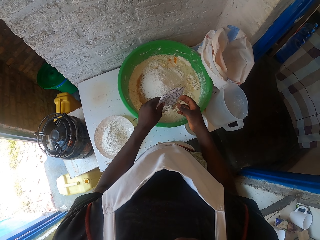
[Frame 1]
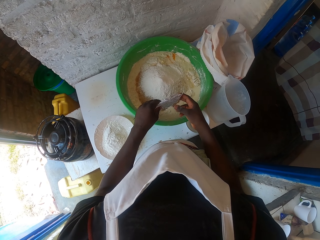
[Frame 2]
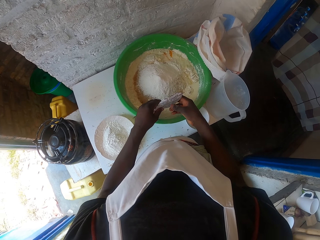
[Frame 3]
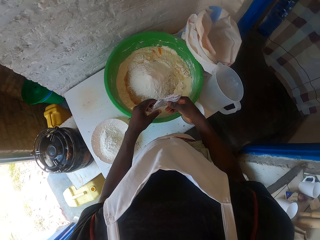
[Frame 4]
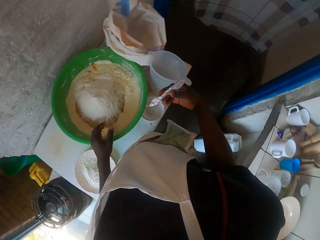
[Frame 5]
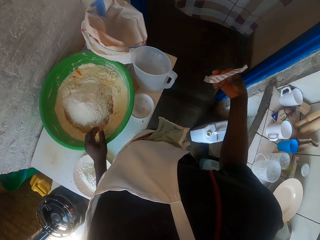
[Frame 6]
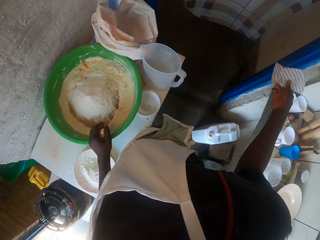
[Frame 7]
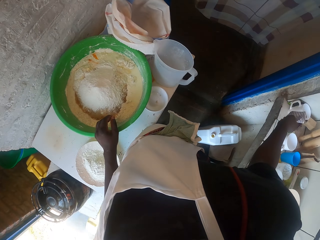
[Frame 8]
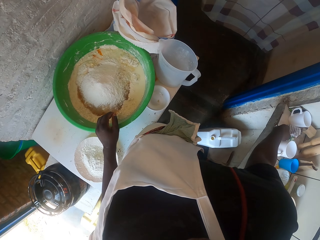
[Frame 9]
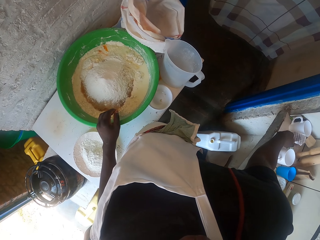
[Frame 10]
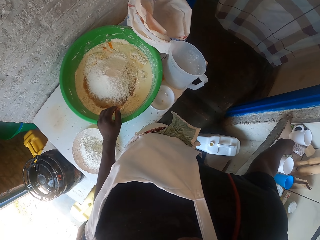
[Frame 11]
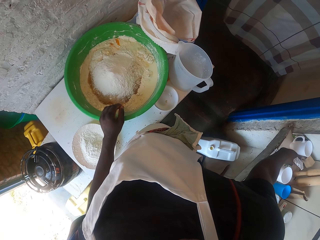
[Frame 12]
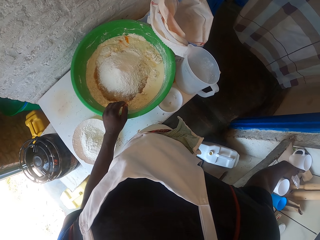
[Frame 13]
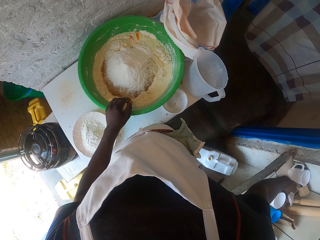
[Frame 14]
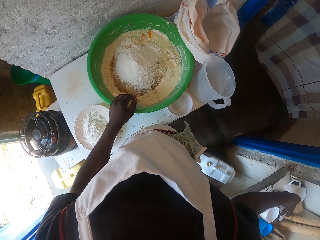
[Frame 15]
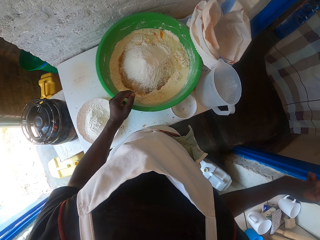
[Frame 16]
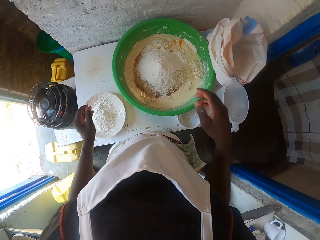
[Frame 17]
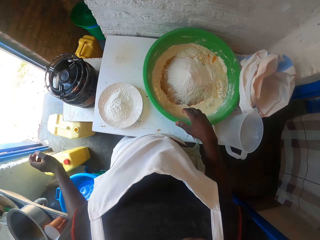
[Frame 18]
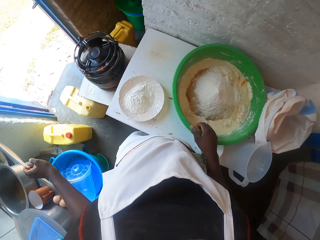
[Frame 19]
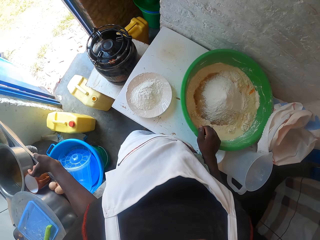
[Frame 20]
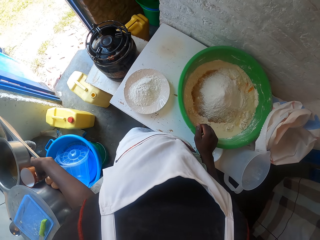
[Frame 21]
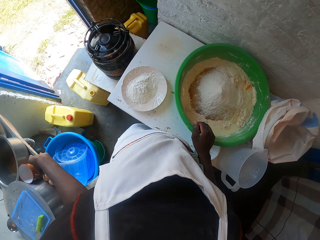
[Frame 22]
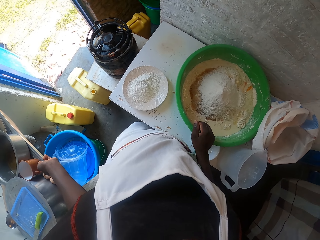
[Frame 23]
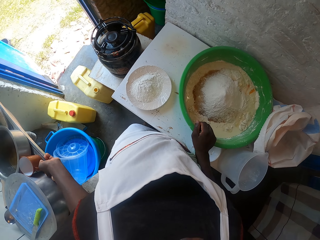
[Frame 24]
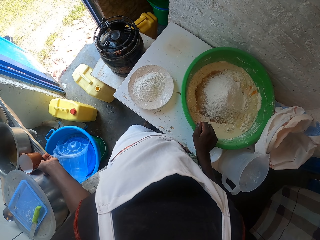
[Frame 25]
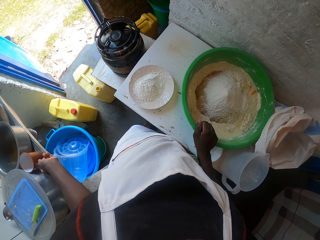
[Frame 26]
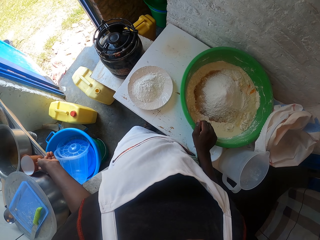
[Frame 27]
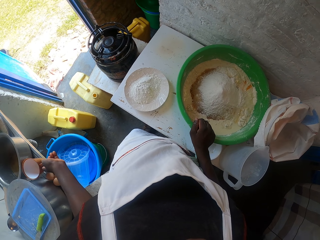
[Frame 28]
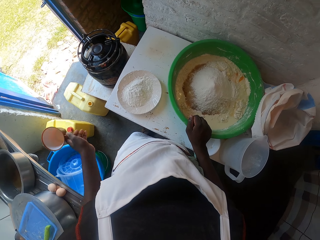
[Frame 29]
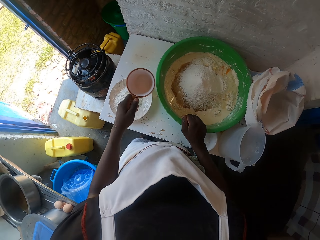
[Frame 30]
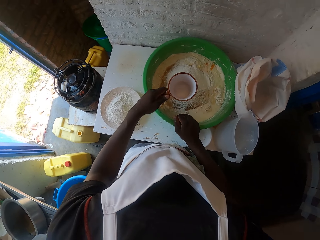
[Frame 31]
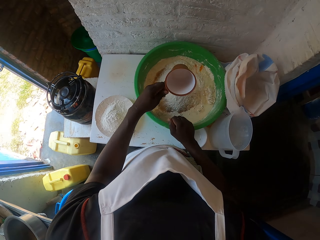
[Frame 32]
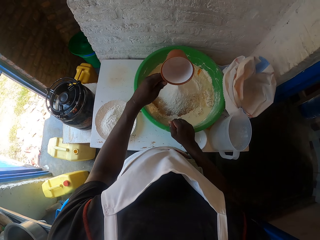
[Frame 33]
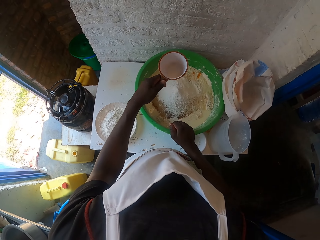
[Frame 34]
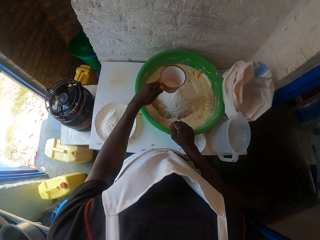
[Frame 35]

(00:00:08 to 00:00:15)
The camera wearer puts the baking powder on the countertop. They pick up a mug with the left hand. They turn the mug upside down.

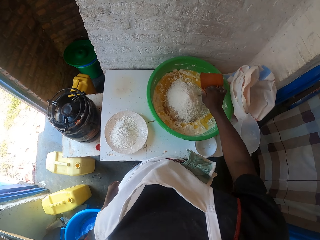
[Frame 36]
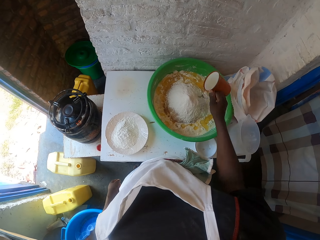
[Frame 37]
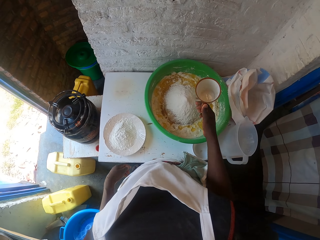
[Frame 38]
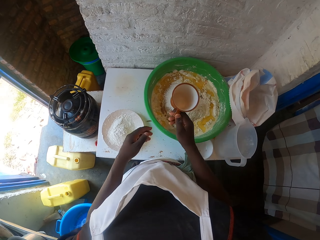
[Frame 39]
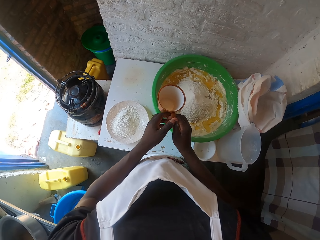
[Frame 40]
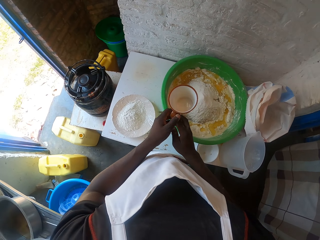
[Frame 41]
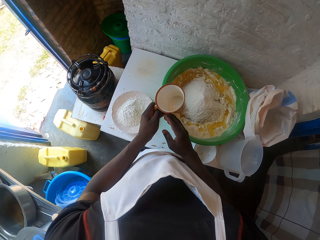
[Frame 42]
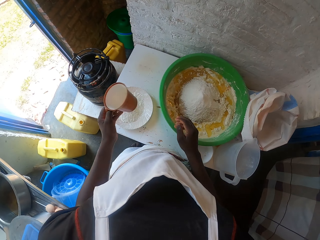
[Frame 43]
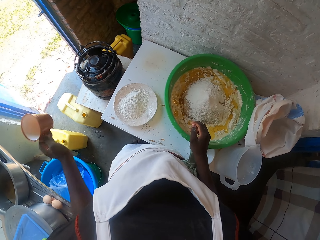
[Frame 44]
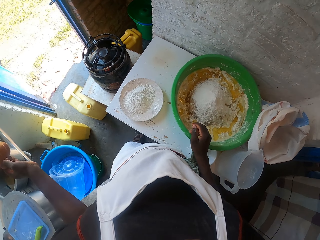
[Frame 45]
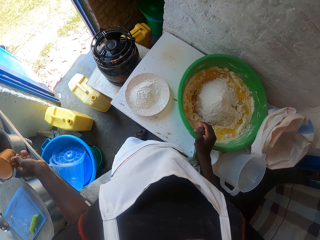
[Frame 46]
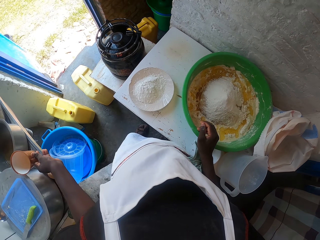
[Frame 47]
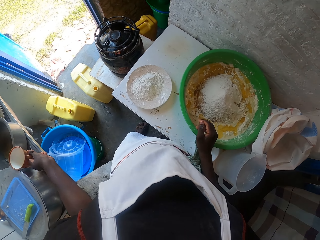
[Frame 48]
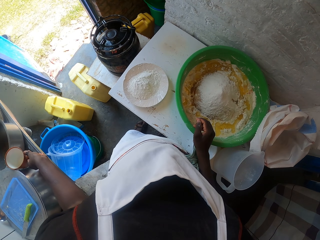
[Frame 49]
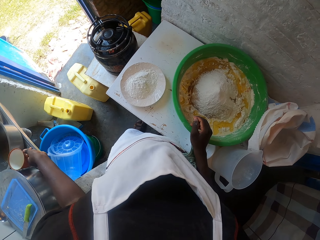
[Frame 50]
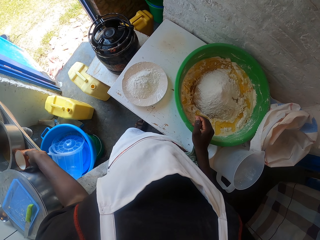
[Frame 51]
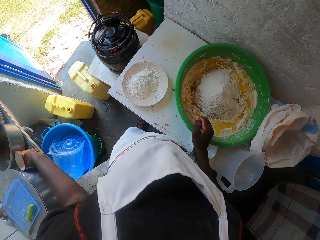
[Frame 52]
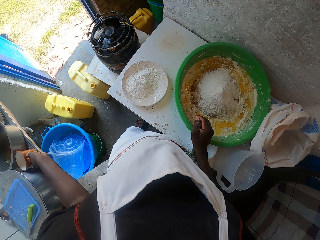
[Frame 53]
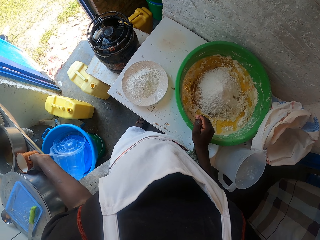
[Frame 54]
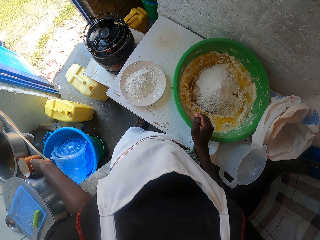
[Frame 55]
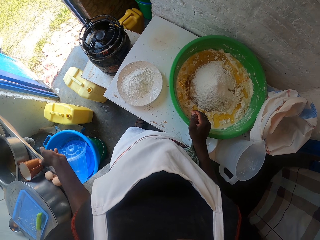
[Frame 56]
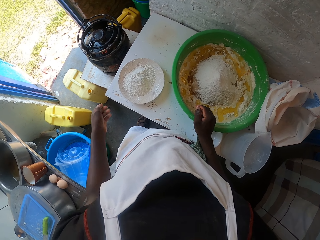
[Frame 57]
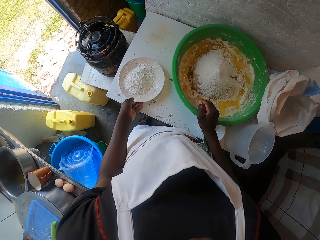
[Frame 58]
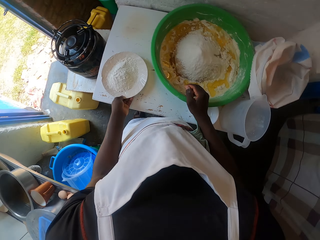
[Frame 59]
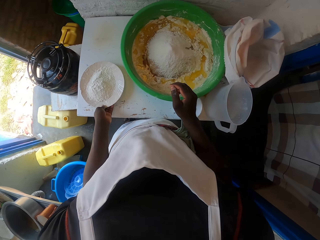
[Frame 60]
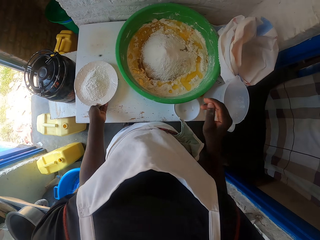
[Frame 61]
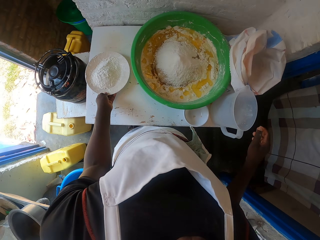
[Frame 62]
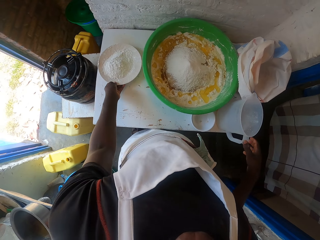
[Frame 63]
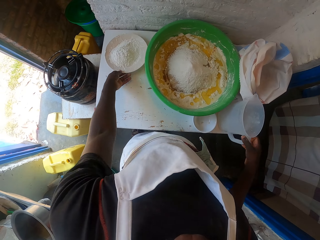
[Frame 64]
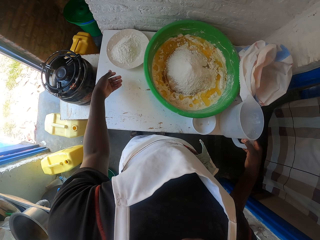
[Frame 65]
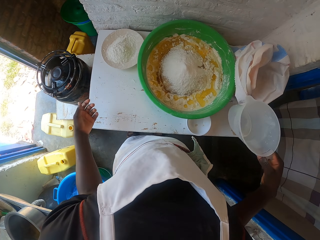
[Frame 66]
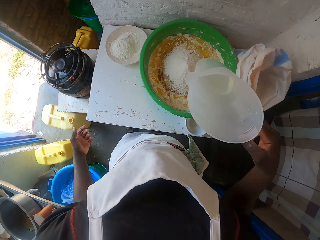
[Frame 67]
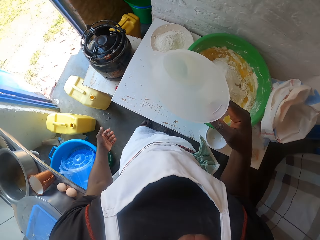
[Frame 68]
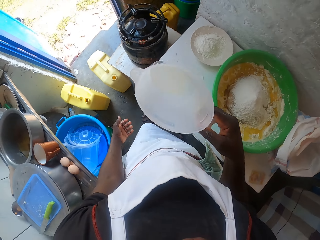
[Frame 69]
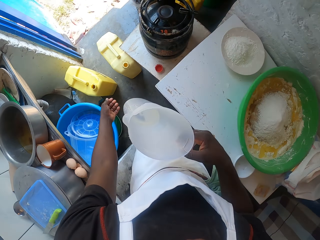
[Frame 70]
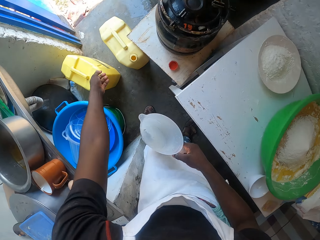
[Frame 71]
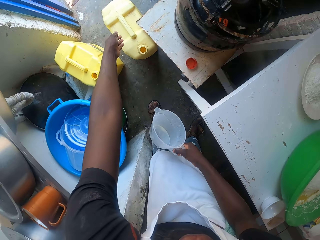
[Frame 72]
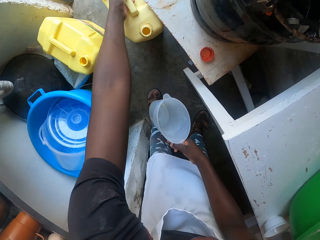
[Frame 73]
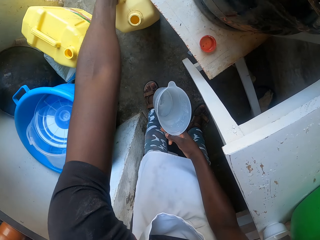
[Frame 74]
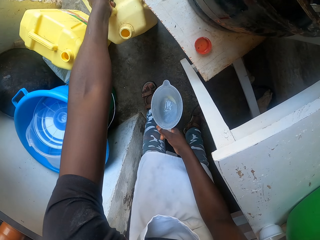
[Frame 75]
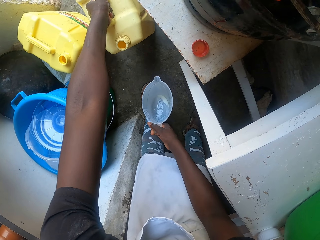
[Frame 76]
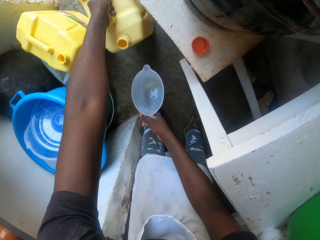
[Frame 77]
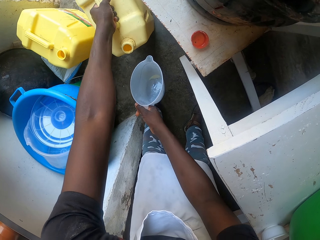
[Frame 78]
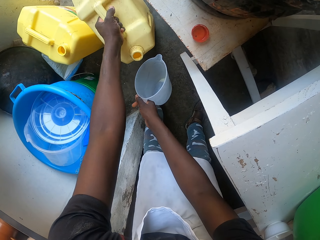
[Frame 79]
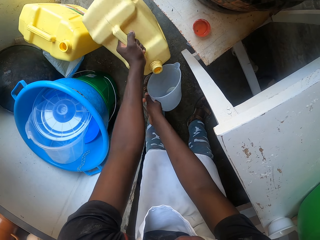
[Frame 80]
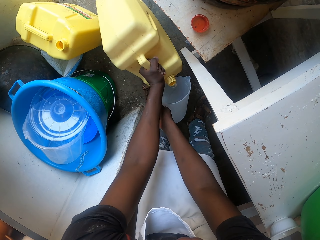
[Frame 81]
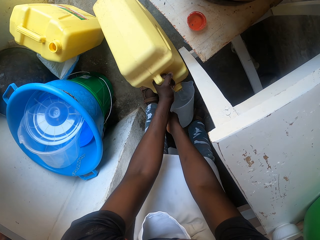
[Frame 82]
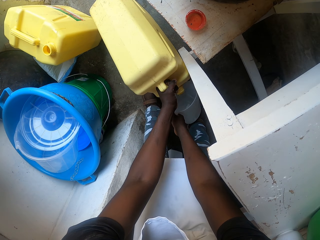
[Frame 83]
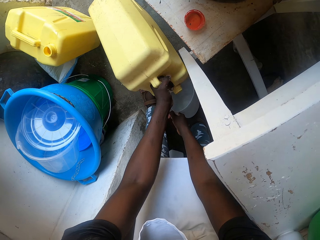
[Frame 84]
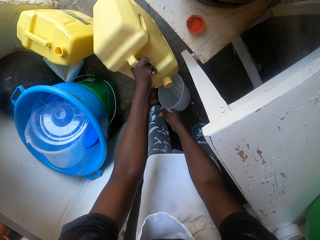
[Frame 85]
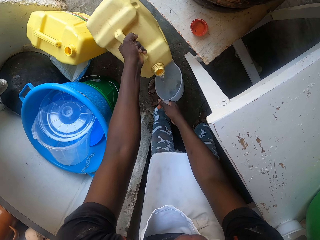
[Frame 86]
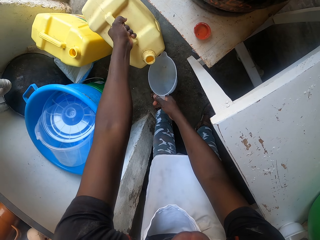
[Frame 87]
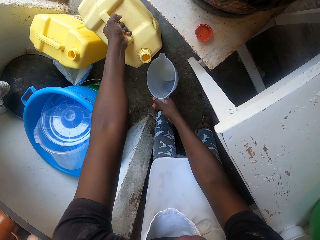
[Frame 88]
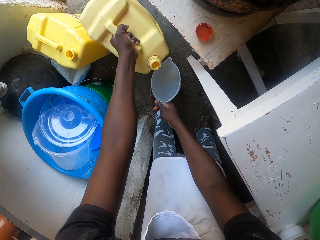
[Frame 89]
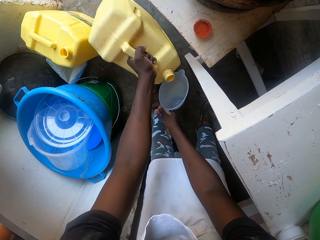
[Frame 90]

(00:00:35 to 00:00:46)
The camera wearer puts the mug on the countertop. They push a plate of flour. They pick up a jug with the right hand. They take the jerrycan and pour water in the jug.

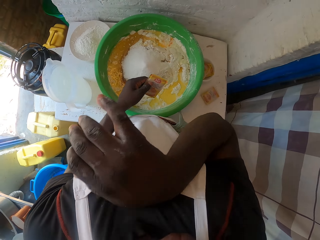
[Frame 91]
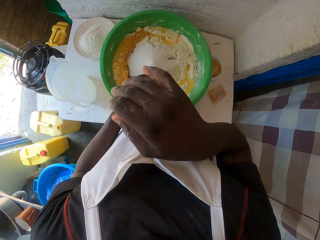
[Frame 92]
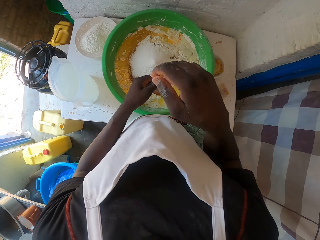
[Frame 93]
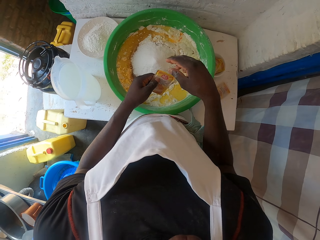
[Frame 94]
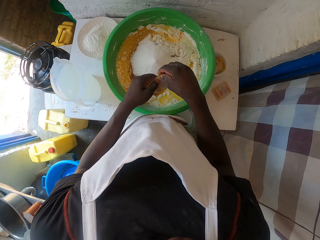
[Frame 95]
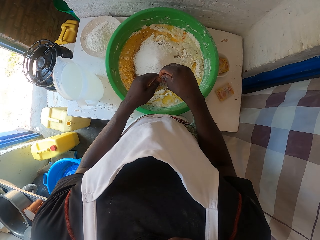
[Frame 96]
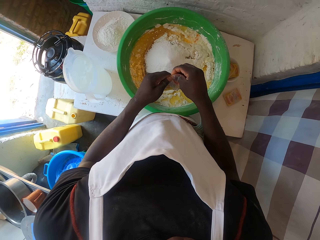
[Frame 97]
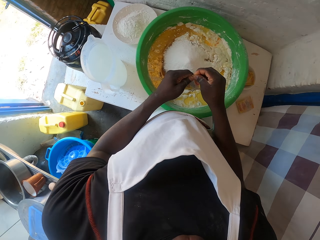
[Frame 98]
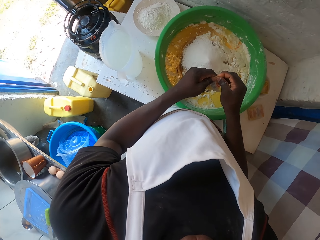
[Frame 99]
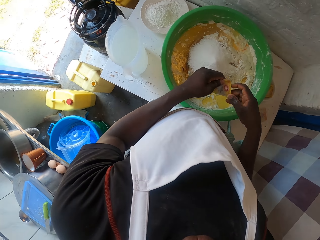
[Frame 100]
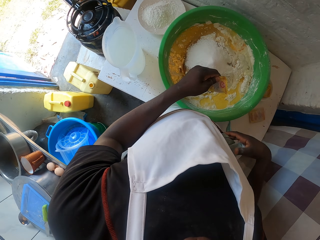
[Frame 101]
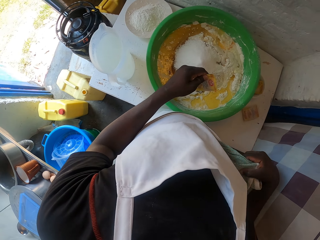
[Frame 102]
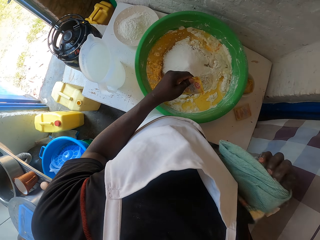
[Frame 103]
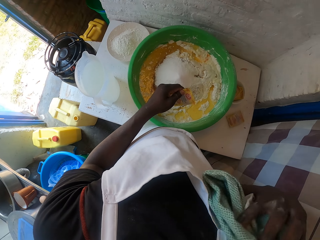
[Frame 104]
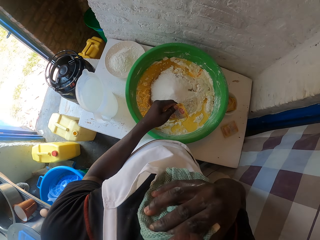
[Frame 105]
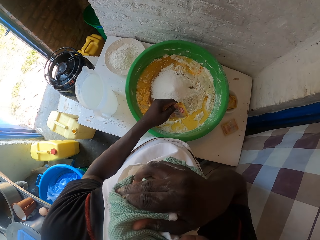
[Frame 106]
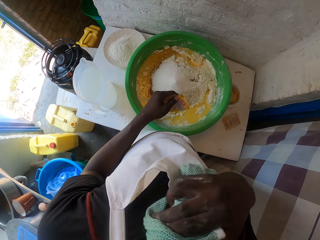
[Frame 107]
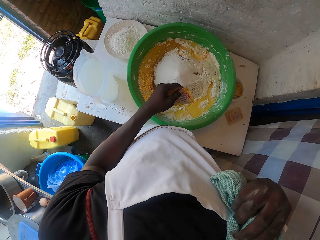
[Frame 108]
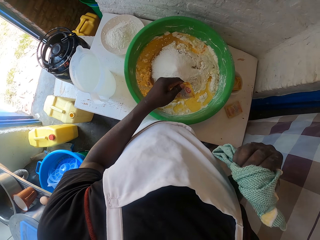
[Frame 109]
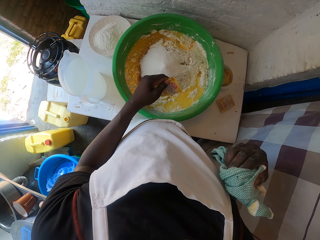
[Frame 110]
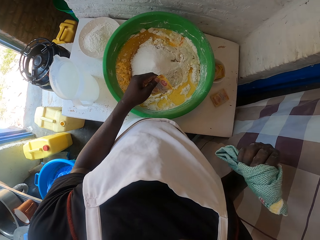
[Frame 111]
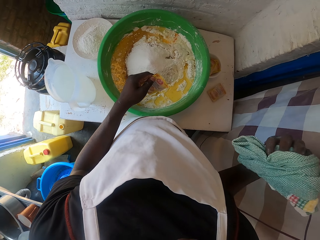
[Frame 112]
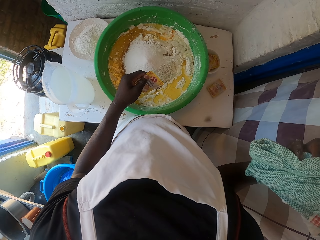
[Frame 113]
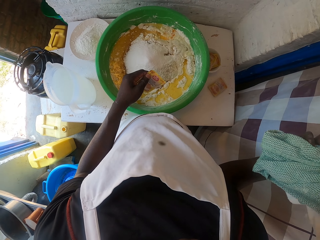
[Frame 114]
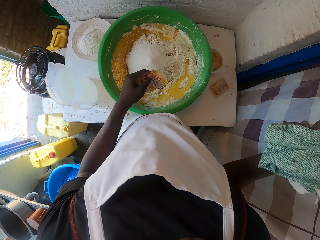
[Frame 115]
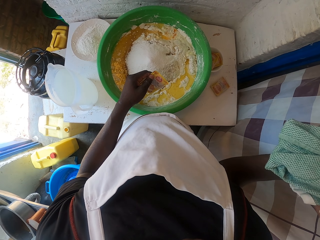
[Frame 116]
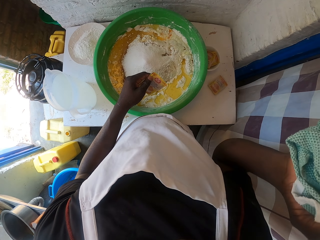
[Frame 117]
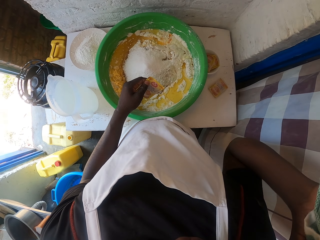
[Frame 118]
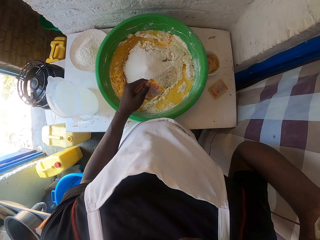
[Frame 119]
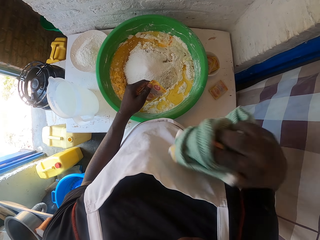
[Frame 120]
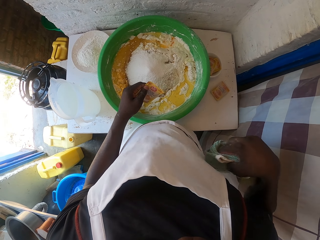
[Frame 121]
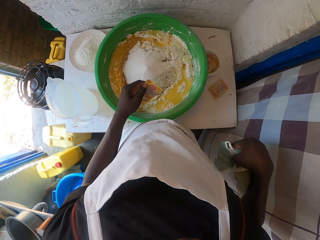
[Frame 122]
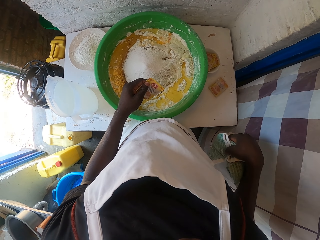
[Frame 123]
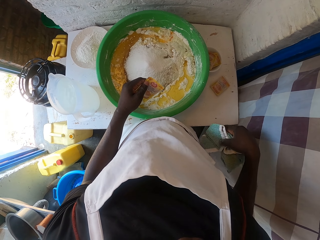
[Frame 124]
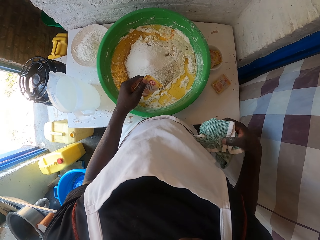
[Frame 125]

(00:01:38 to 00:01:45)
The camera wearer holds a packet of white sugar with both hands. They take a kitchen towel in the pocket with the right hand. They wipe the shirt with the towel.
